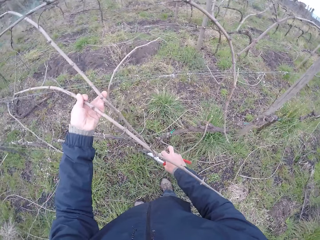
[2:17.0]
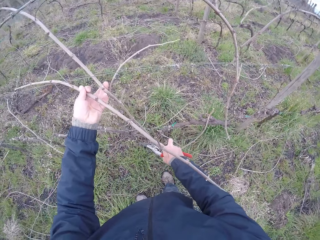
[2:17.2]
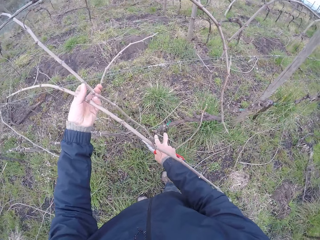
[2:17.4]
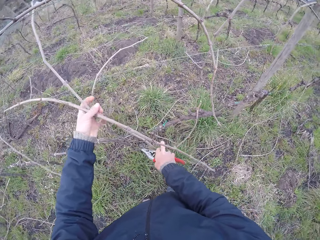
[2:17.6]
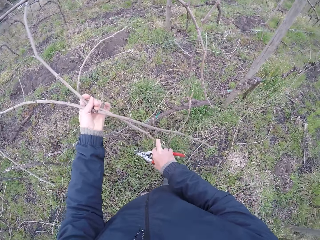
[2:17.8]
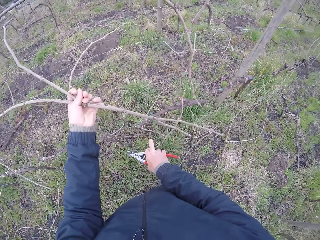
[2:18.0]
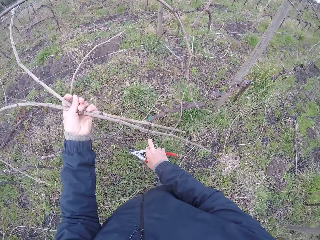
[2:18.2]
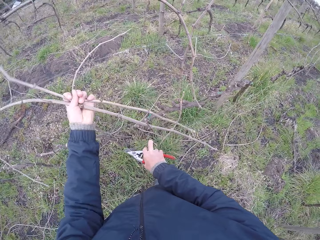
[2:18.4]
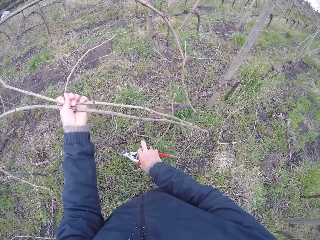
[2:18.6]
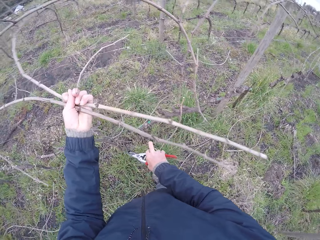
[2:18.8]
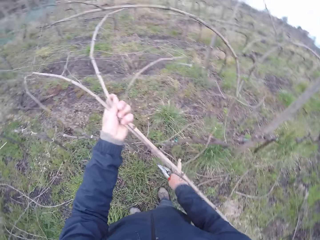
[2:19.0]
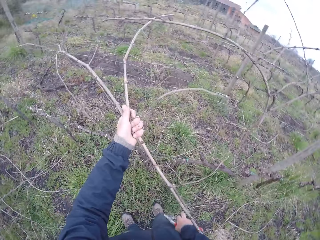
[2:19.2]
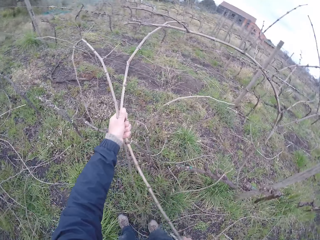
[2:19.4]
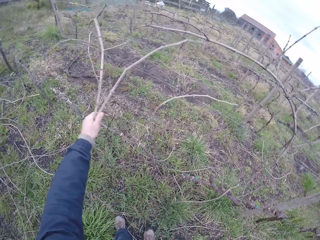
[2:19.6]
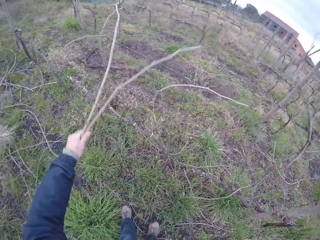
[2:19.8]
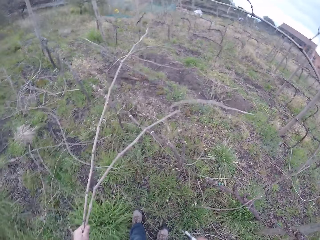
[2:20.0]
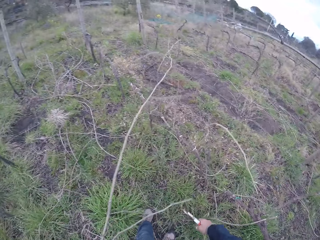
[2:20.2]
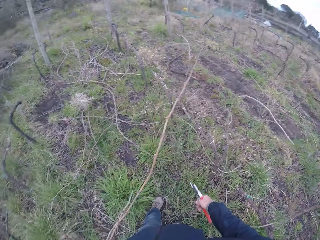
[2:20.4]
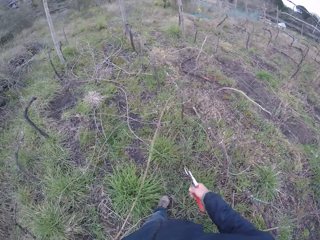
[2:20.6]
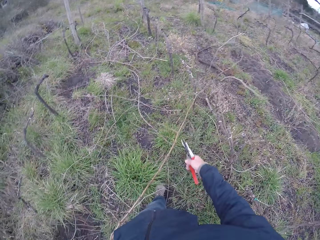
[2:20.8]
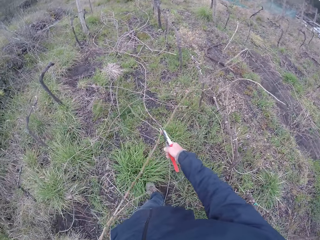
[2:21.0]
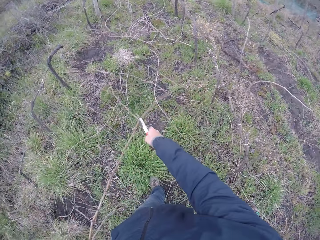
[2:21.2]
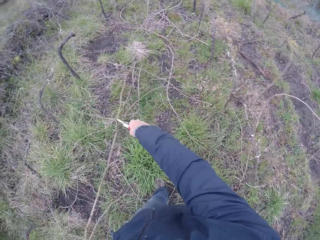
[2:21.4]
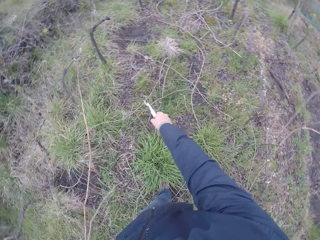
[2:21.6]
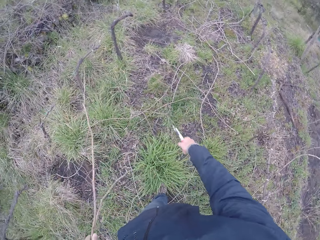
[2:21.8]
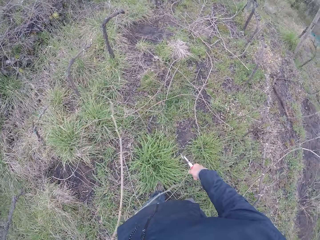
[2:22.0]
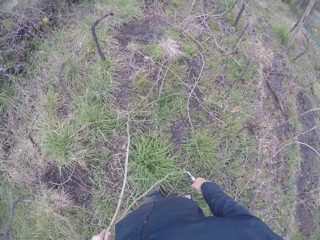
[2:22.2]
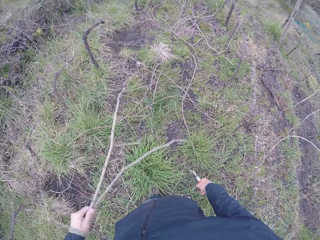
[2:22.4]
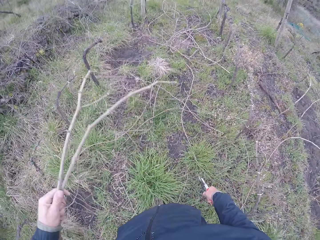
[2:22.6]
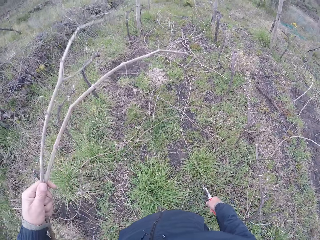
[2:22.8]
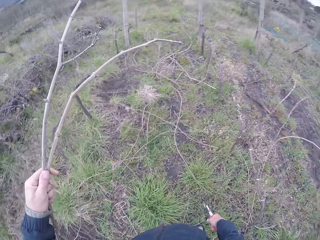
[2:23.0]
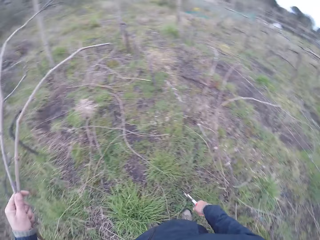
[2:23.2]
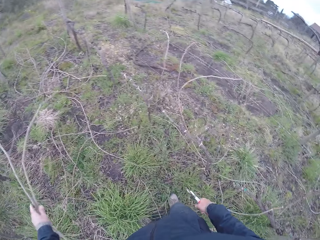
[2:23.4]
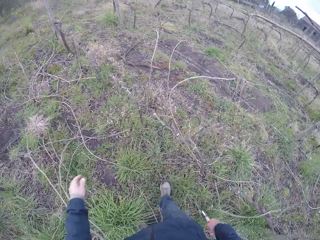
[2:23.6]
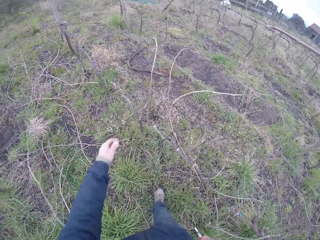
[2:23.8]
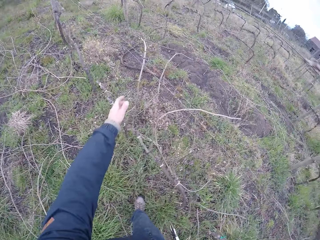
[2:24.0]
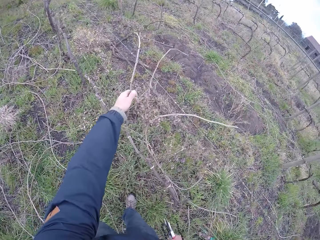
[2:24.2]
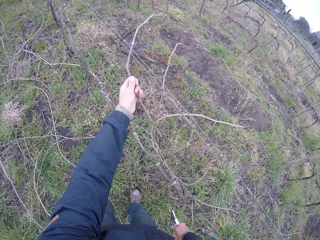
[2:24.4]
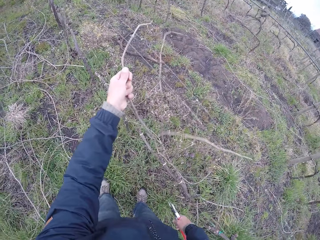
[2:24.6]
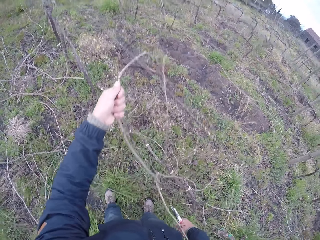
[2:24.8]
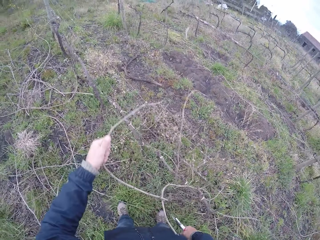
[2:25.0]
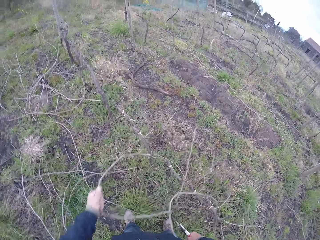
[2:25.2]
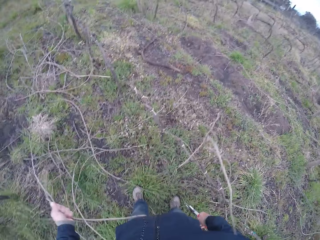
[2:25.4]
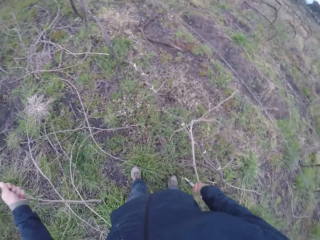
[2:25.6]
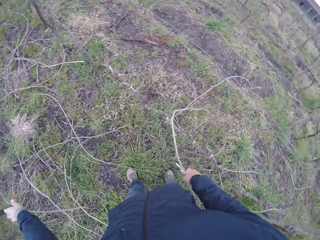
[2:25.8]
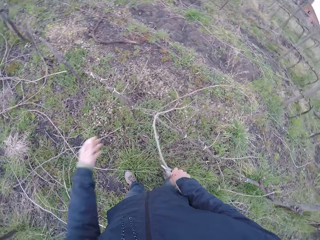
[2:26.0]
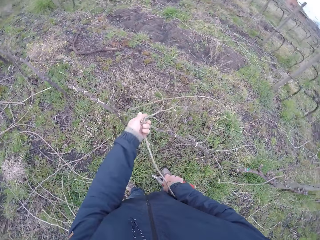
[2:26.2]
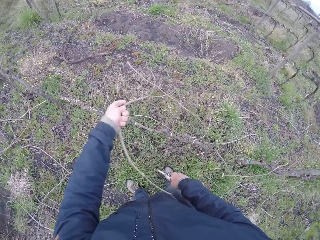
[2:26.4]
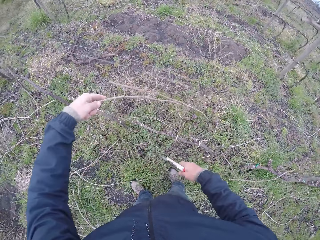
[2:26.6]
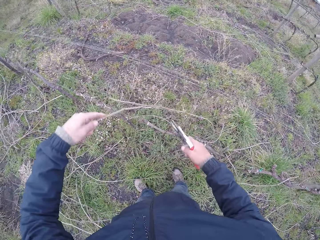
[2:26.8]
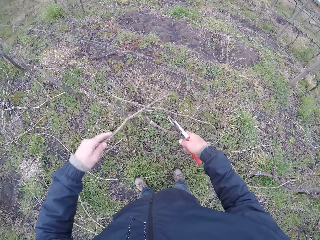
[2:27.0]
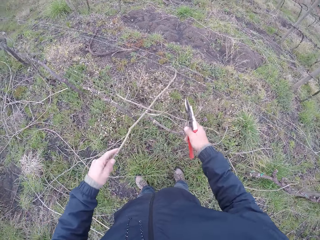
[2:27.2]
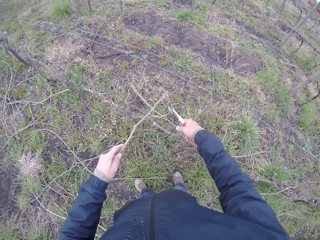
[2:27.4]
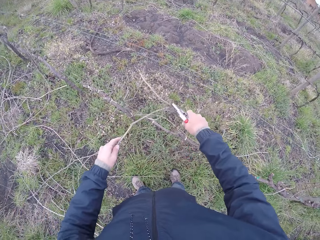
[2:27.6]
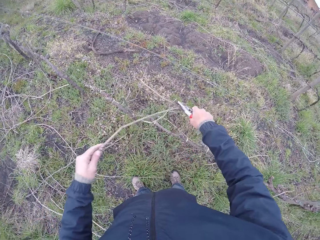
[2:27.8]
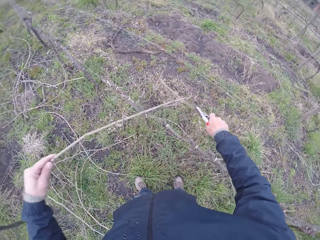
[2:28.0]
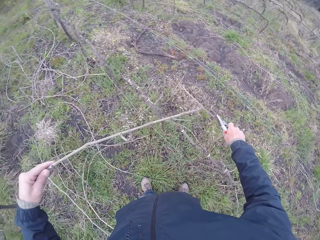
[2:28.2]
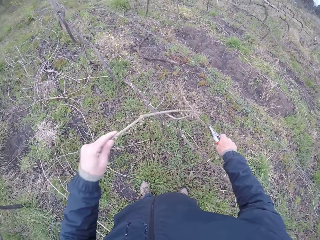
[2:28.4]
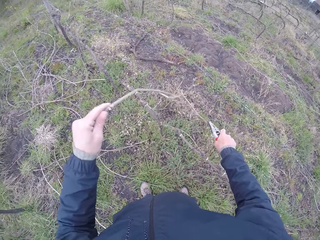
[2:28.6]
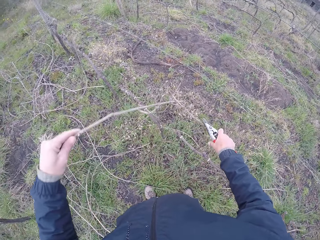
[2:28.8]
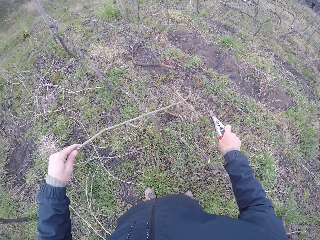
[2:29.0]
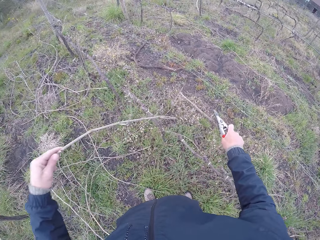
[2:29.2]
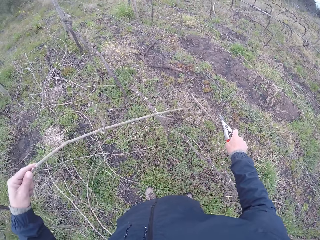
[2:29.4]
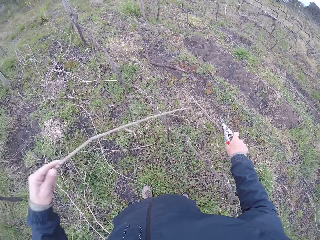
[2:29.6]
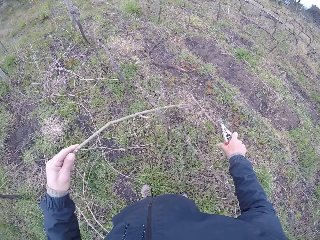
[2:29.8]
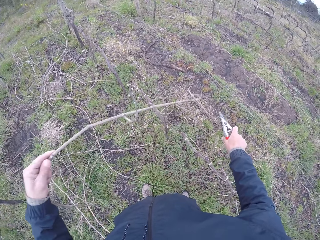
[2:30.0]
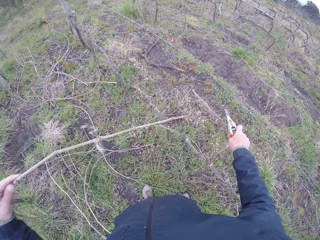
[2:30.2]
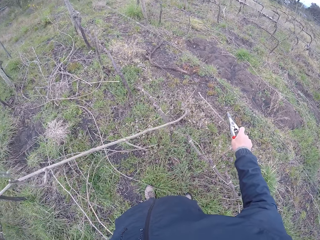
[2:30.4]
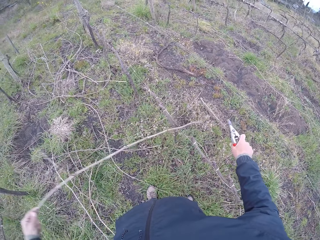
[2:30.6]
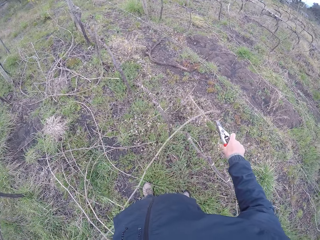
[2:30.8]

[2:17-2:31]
The camera wearer pulls the twig on the wire fence with his left hand. He drops the twig on the ground with his left hand. He pulls a twig on the wire fence with his left hand. He drops the twig on the ground with his left hand. He pulls a twig on the wire fence with his left hand. He adjusts the wire fence with his right hand.

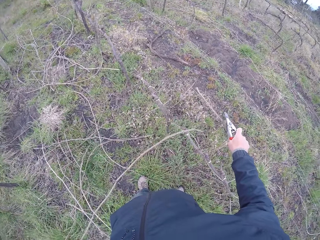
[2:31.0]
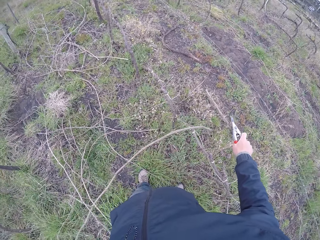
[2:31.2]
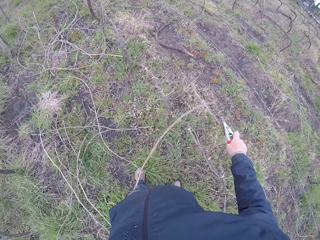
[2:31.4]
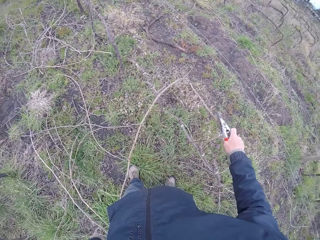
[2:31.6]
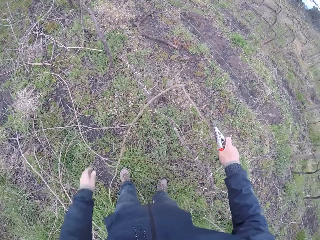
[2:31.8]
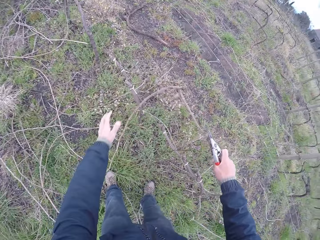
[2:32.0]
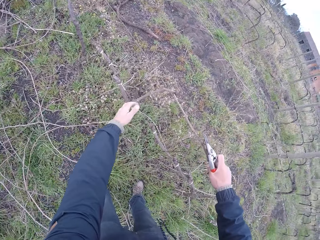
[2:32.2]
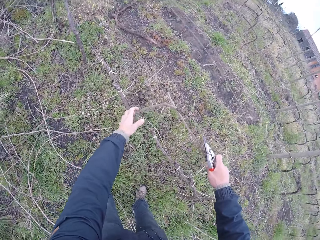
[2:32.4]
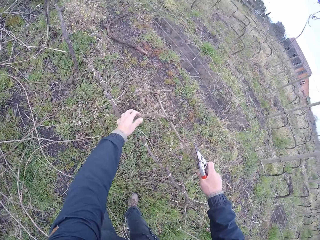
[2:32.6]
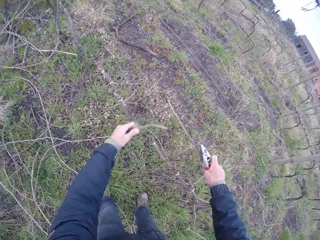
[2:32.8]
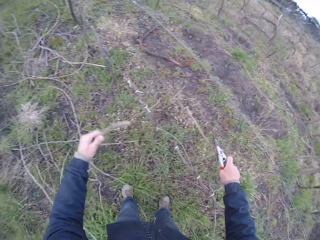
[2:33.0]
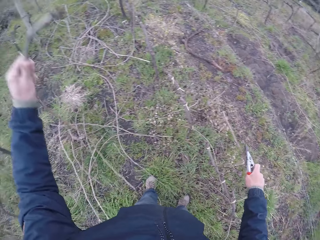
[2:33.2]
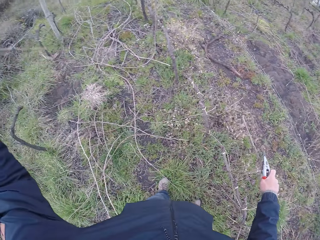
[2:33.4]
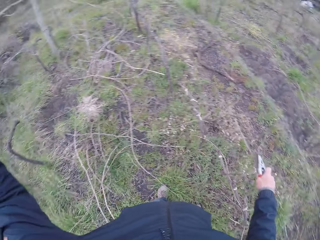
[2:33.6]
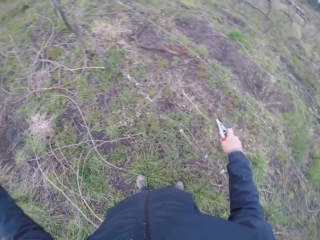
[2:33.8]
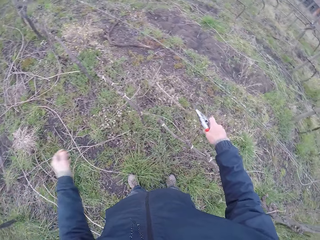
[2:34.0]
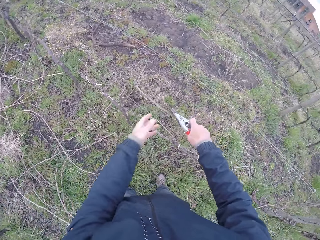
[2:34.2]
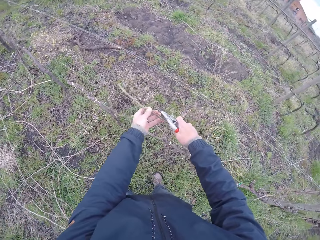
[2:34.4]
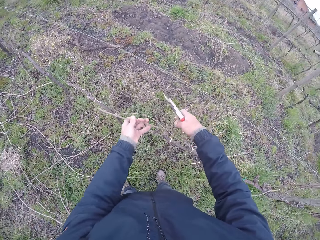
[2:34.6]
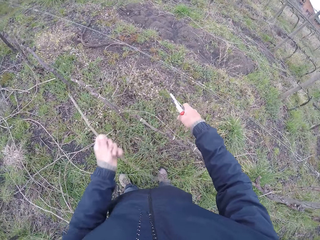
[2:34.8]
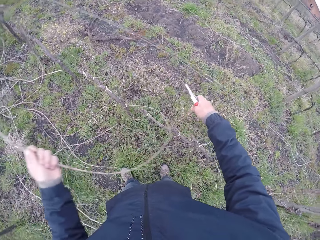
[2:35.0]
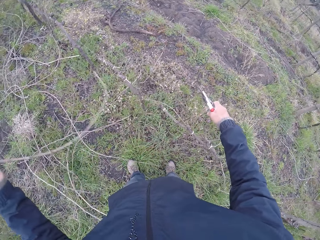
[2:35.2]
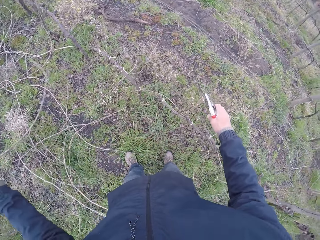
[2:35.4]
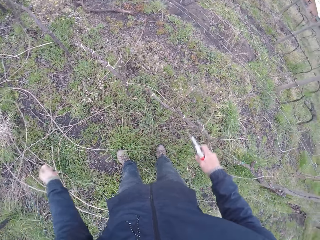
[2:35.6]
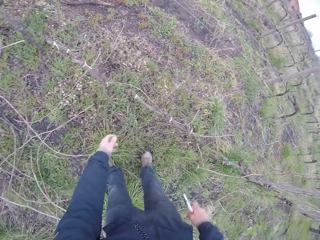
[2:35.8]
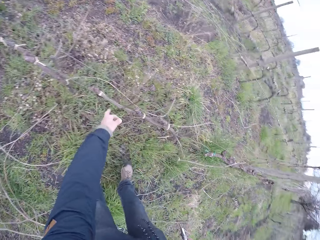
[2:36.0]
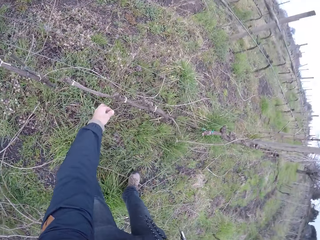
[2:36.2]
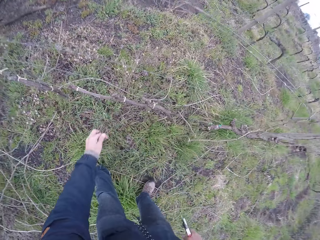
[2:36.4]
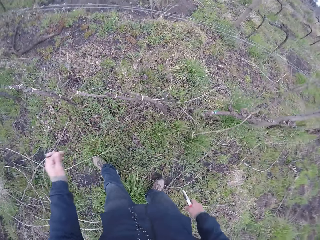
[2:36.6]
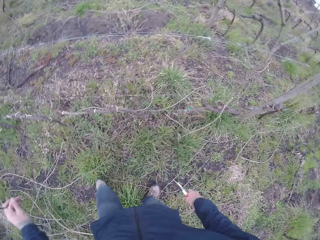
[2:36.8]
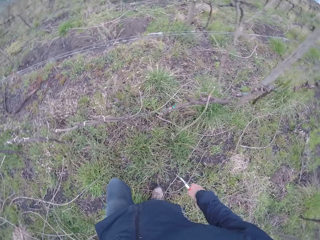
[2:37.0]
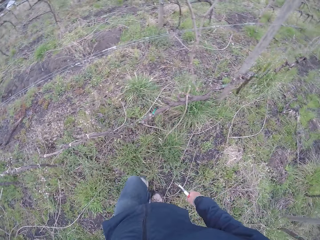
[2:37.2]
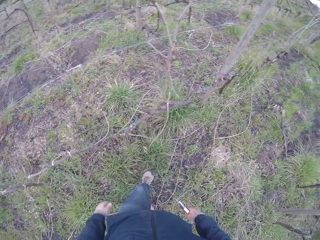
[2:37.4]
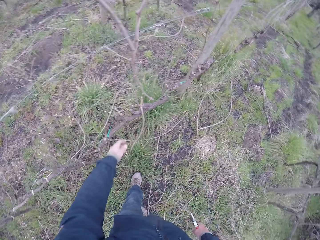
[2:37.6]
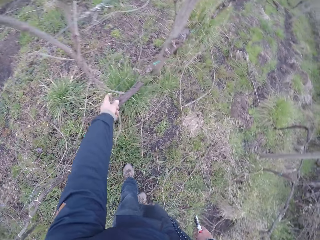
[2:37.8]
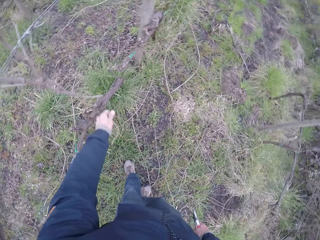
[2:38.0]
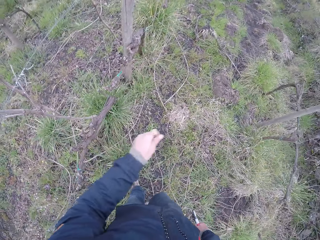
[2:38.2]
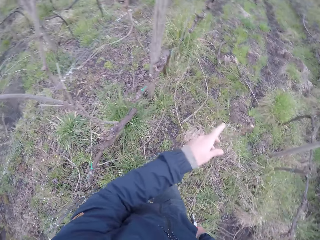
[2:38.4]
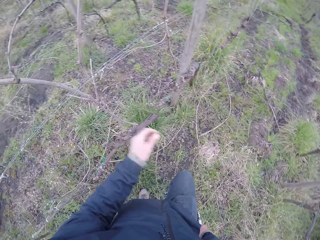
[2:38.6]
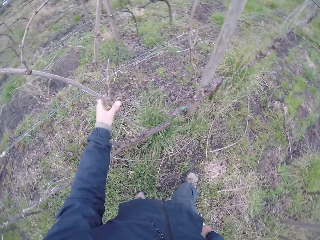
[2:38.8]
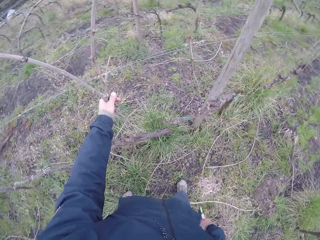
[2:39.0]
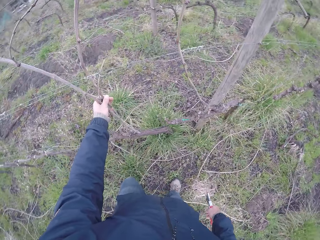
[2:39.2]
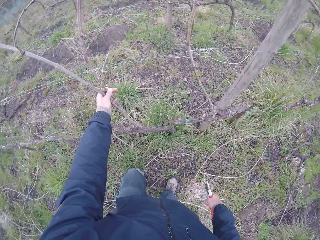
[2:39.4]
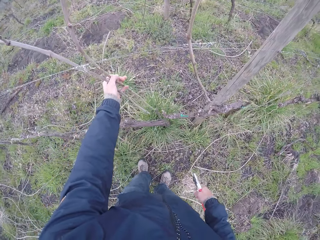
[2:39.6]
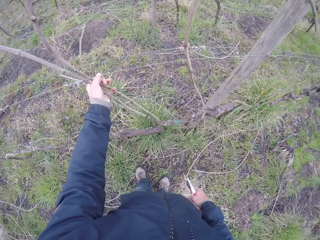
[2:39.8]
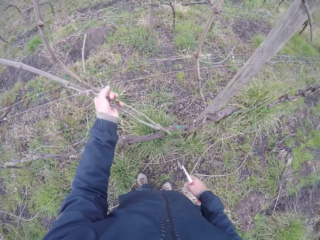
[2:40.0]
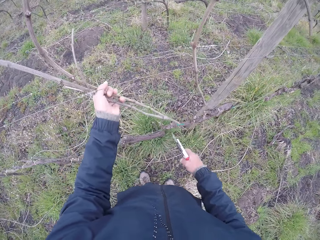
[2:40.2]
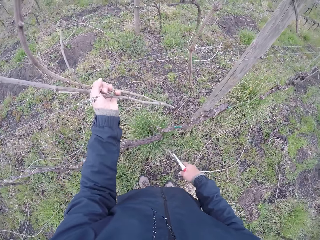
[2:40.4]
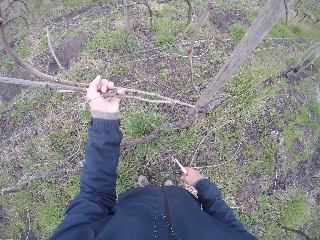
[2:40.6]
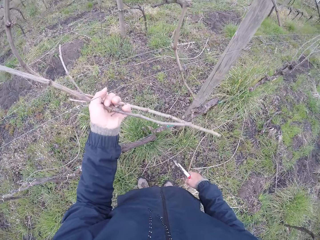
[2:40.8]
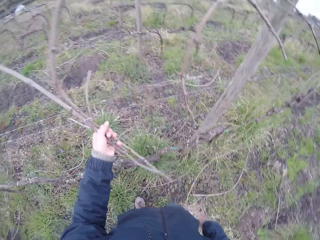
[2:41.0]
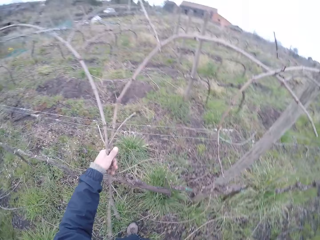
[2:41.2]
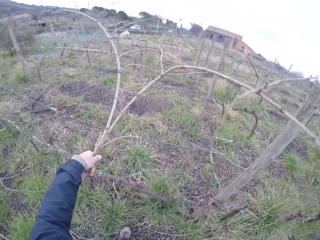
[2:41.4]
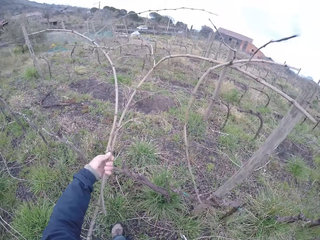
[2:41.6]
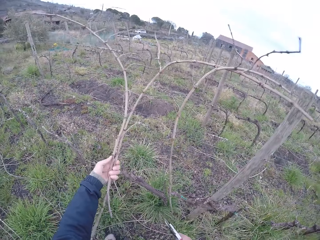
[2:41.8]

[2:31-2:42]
The camera wearer pulls the twig on the wire fence with his left hand. He drops the twig on the ground with his left hand. He pulls a twig on the wire fence with his left hand. He drops the twig on the ground with his left hand. He pulls a twig on the wire fence with his left hand. He does it again. He drops the twig on the ground with his left hand. He pulls a twig on the wire fence with his left hand.
